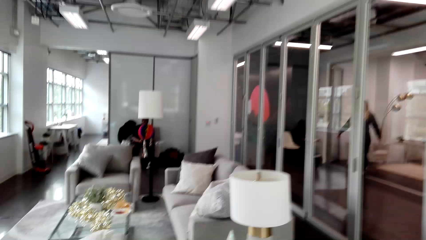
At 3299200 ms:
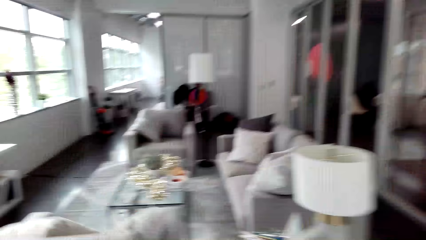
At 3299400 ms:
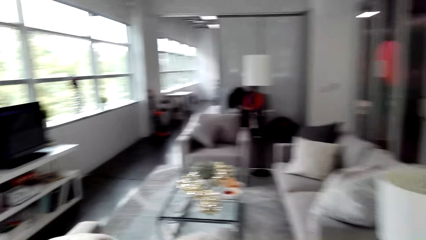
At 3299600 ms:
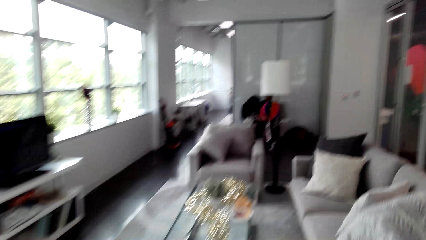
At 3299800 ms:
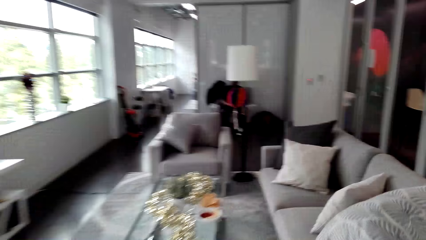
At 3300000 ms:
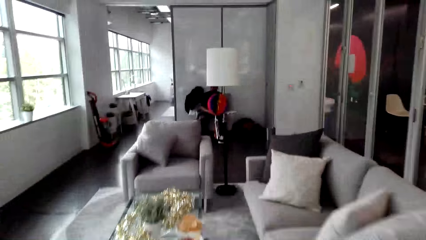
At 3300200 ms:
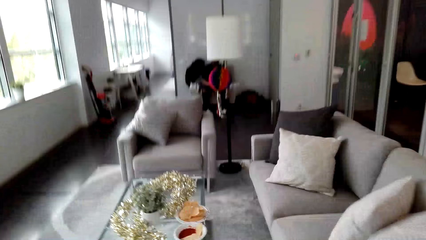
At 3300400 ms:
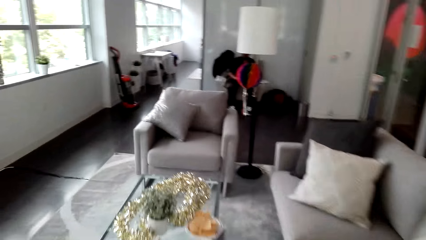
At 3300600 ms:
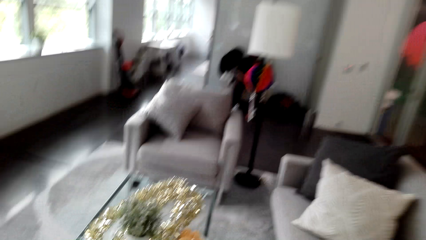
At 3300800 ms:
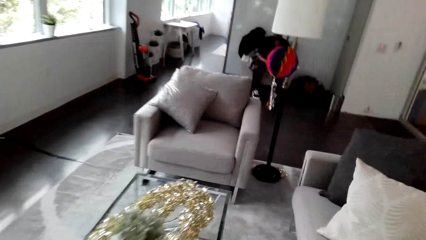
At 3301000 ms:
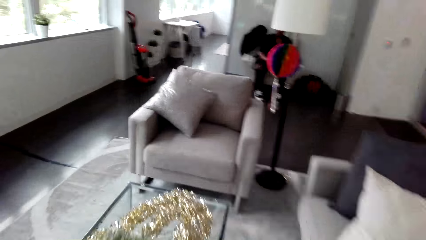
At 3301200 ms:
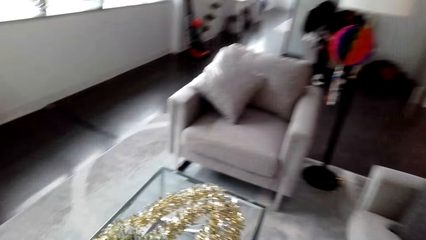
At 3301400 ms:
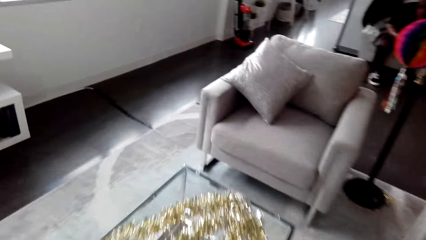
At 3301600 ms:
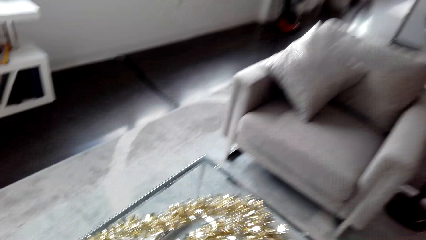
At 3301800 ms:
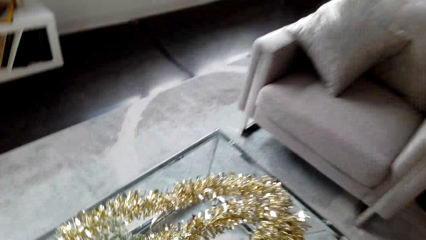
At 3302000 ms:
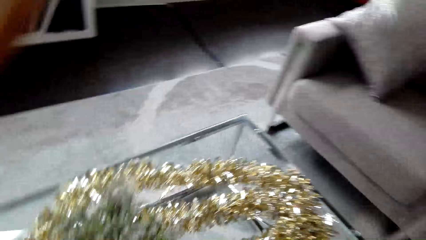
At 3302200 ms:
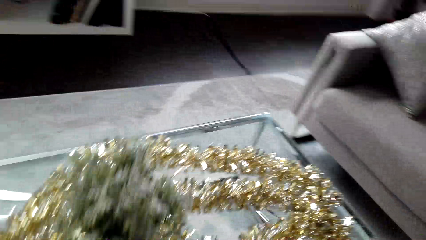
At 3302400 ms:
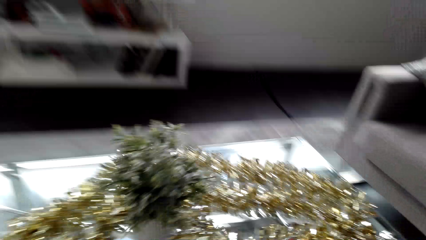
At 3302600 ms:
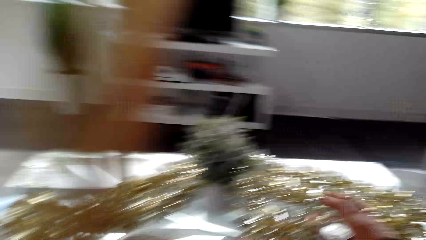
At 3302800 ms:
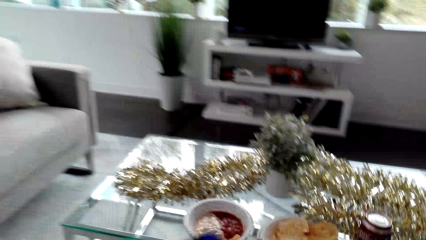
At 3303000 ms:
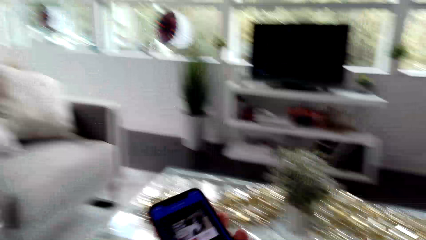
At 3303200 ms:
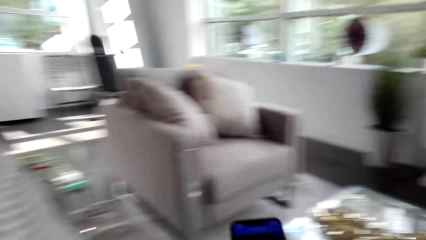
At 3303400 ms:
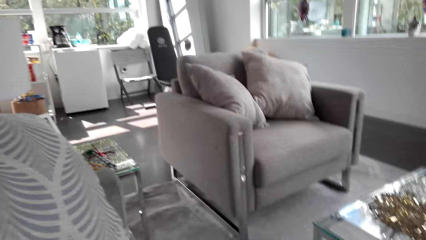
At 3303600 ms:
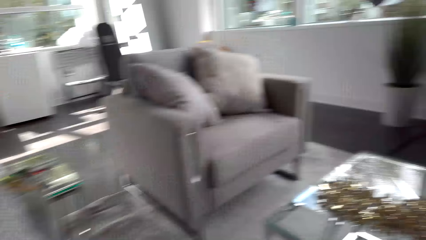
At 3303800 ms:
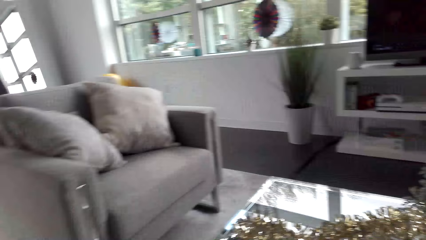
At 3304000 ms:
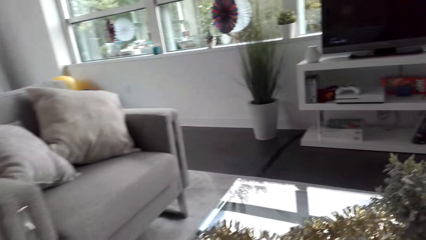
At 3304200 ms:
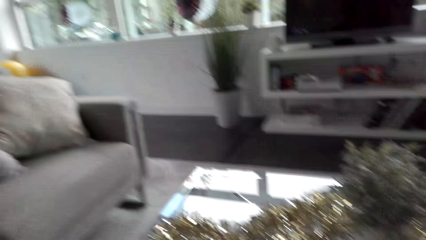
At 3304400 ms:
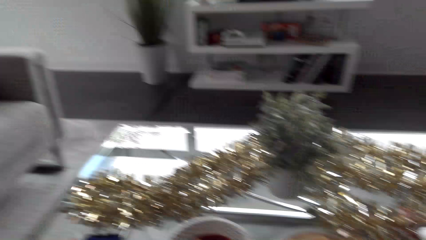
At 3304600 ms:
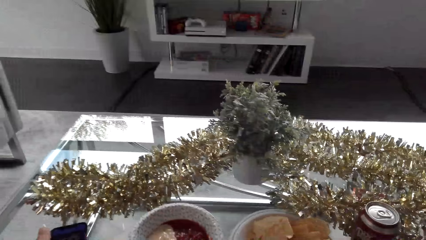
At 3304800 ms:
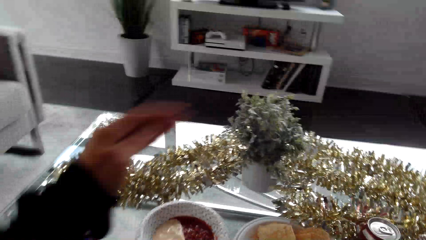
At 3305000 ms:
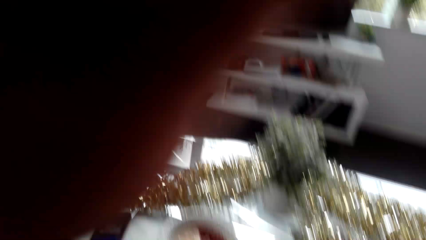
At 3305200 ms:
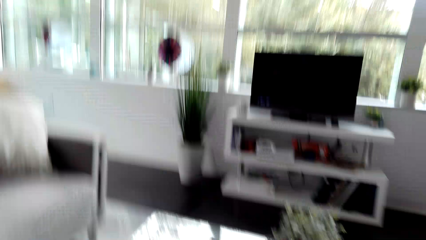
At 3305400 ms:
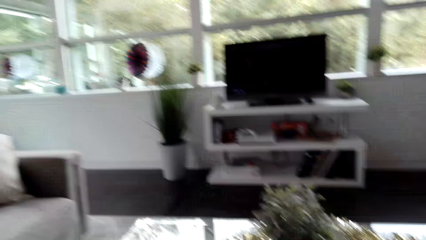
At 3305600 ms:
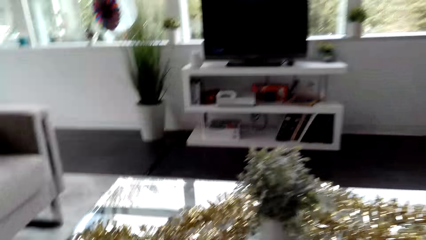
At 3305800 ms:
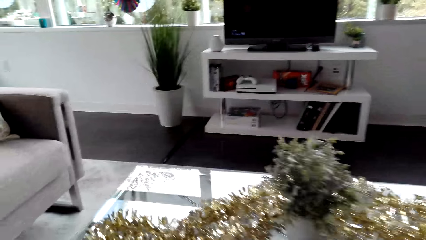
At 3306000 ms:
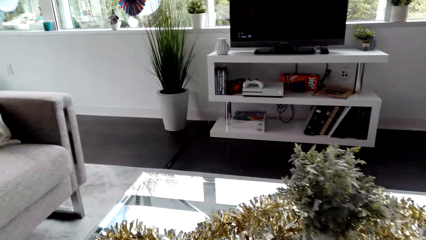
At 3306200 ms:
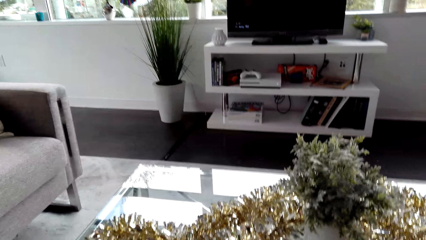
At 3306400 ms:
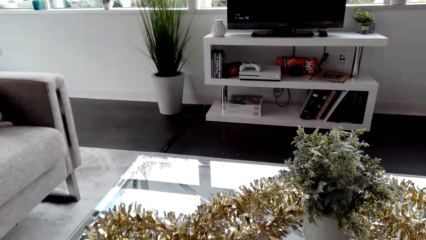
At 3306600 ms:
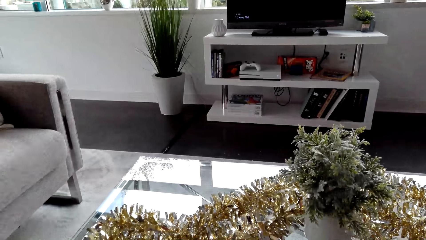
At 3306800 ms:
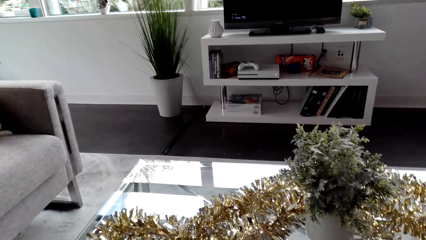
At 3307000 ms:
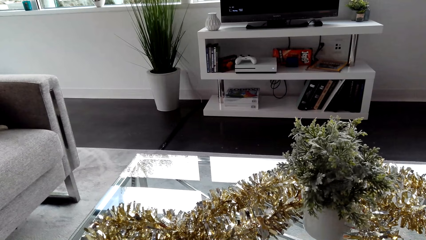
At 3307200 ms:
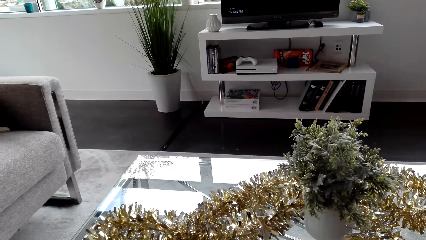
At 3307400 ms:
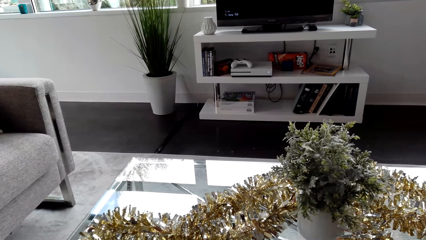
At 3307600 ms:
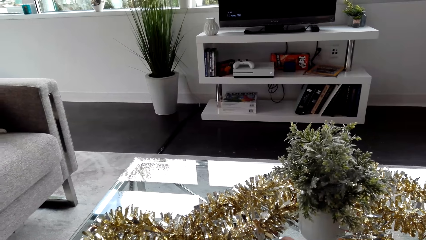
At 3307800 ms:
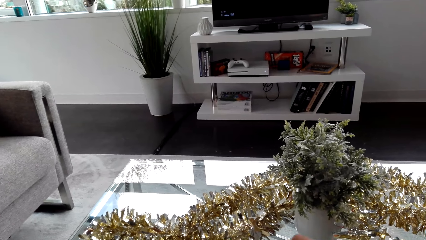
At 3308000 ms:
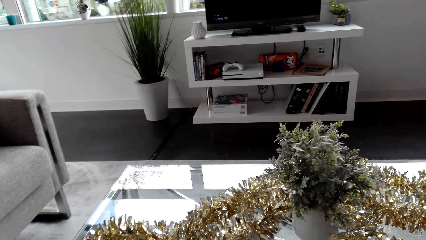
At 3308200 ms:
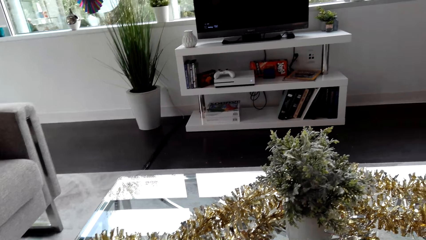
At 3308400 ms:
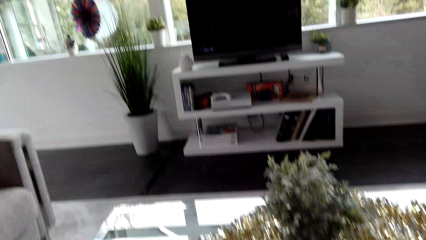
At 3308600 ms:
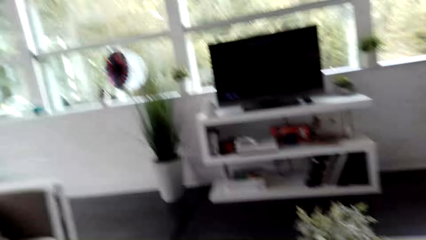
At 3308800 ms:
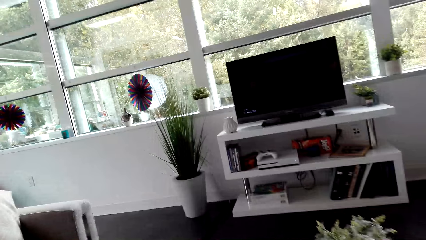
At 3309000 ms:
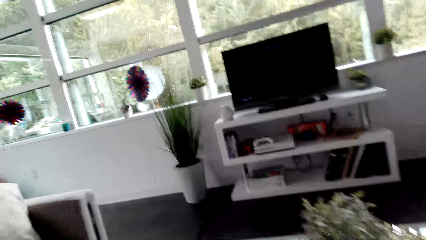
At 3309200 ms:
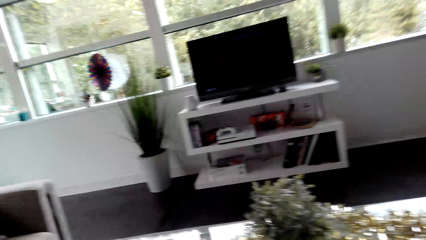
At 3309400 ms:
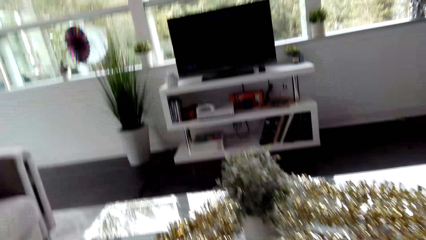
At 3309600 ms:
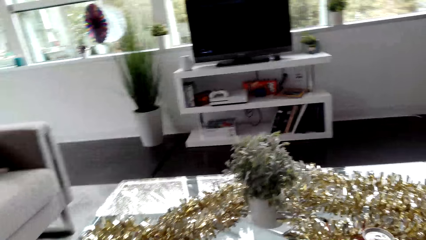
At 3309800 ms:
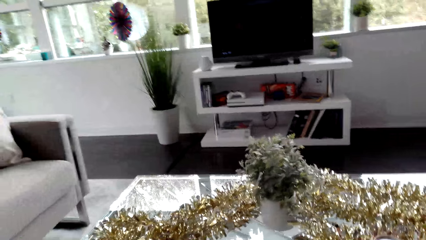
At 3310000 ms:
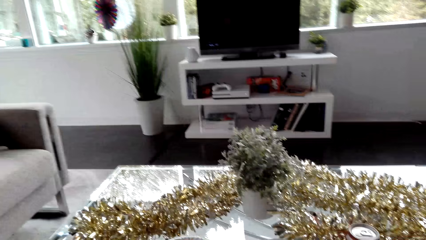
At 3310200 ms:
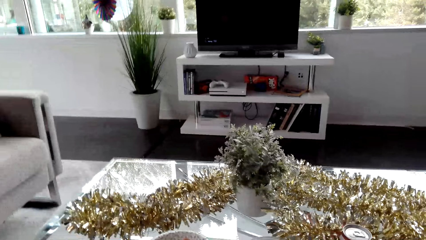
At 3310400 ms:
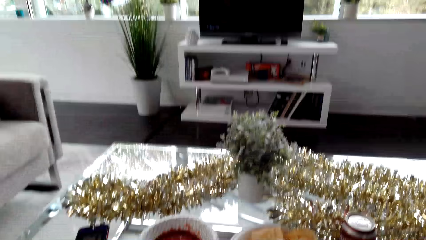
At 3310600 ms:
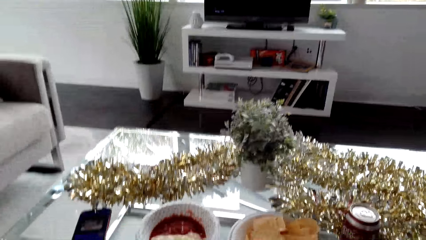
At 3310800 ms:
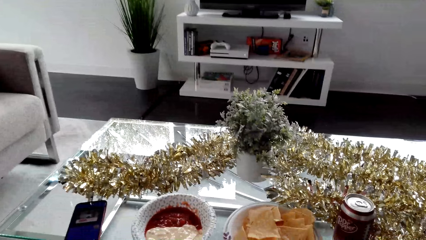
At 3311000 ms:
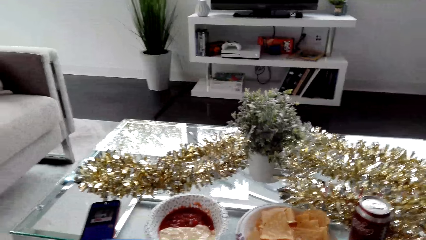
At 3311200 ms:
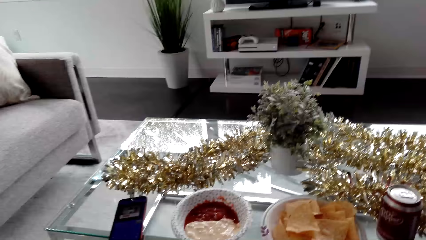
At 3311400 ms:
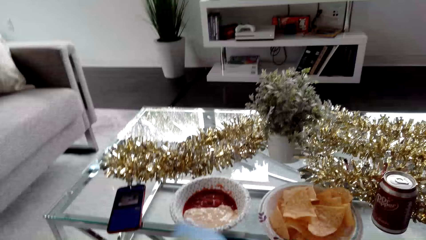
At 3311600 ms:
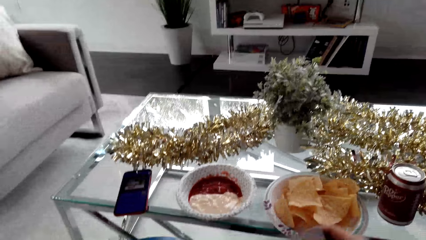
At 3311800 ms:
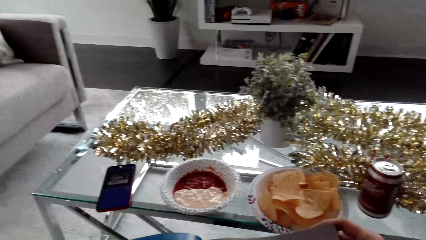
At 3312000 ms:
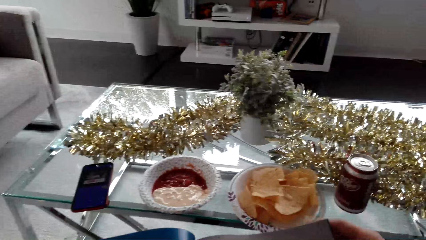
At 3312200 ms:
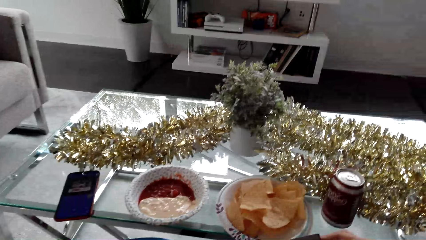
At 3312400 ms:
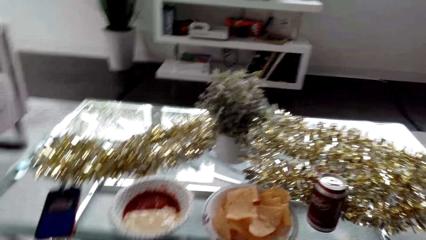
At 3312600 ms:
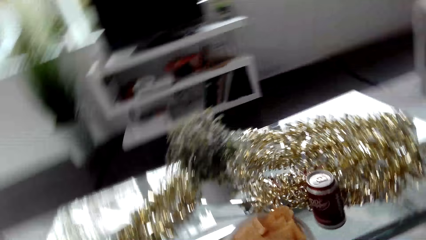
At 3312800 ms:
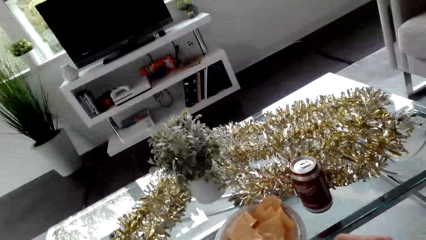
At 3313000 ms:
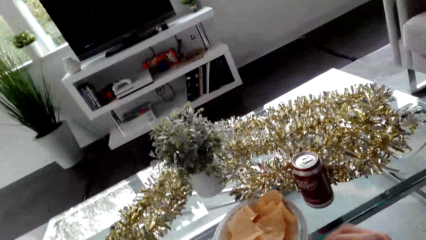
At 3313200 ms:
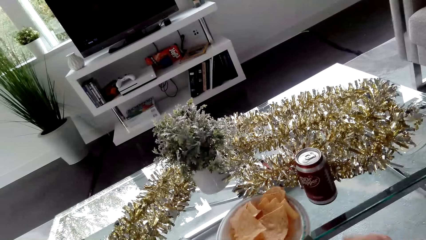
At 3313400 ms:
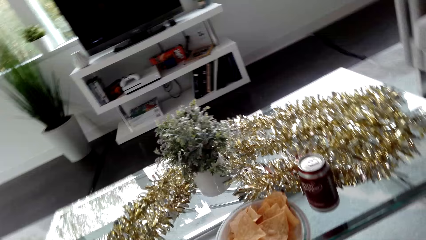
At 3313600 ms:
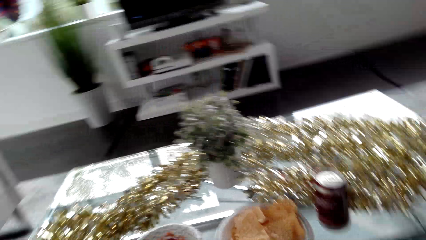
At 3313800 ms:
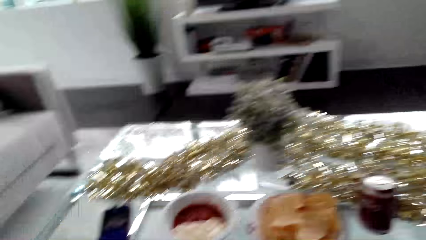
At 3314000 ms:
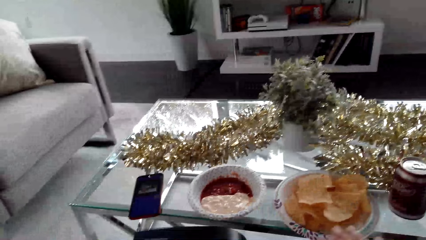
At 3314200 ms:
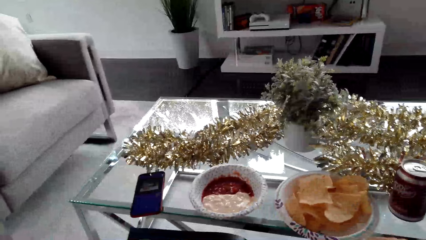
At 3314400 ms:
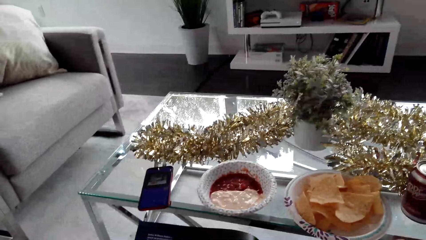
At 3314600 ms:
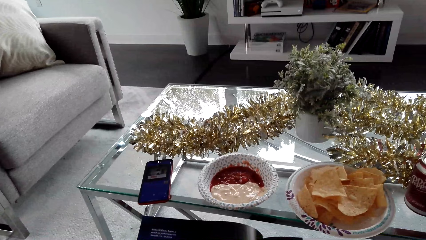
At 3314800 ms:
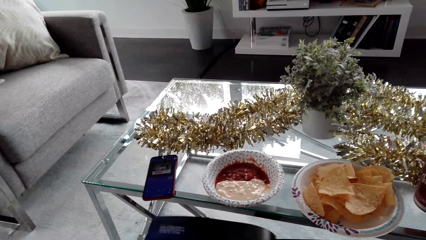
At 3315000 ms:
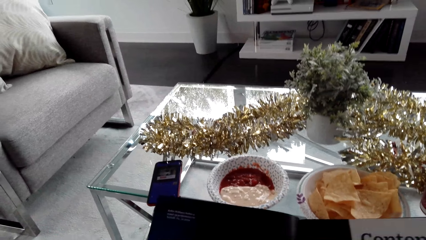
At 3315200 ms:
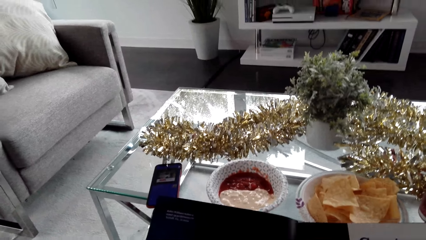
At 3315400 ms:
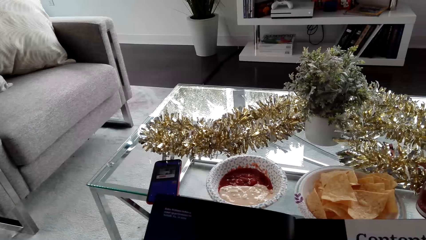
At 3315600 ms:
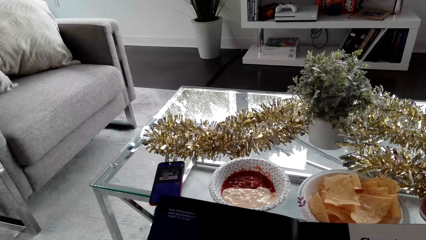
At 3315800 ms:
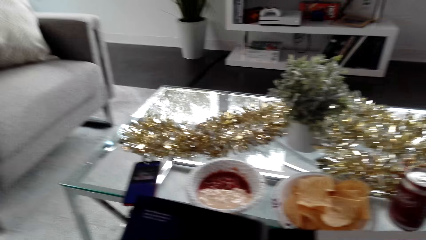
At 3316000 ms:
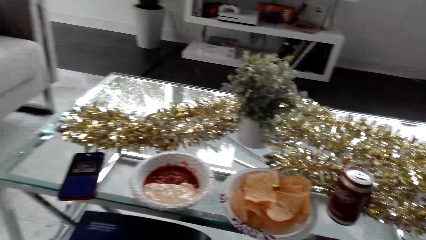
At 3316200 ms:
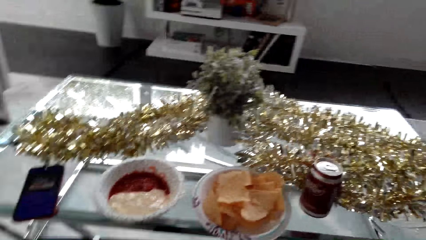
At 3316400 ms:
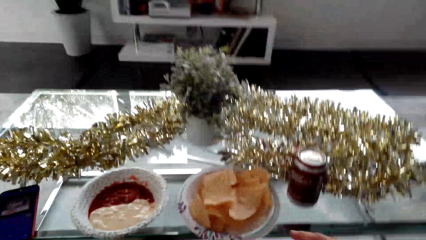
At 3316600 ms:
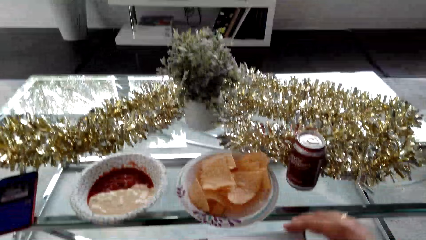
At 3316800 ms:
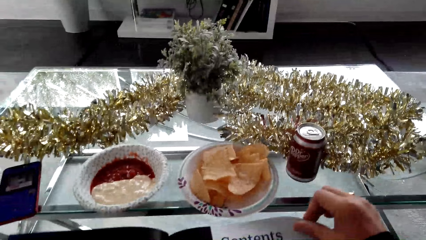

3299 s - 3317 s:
The camera wearer walks around the apartment. They sit on the sofa. They pick up the phone. They look around the apartment. They stare at the table. They look around the apartment. They inspect a book. They hold the menu catalog.
